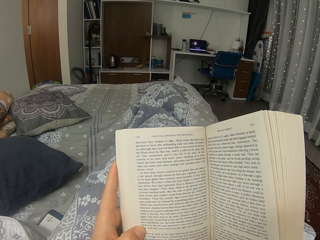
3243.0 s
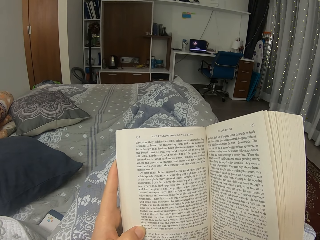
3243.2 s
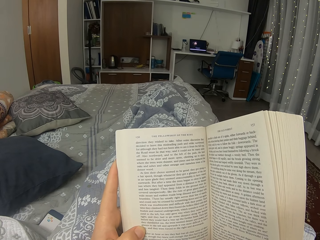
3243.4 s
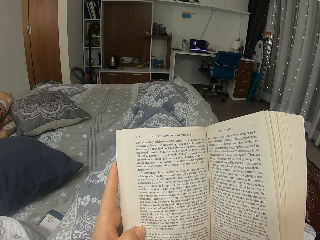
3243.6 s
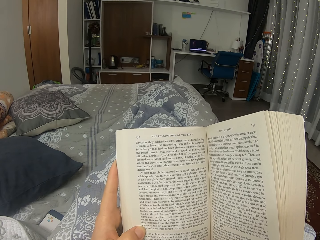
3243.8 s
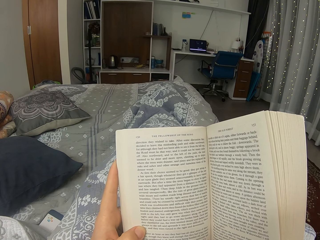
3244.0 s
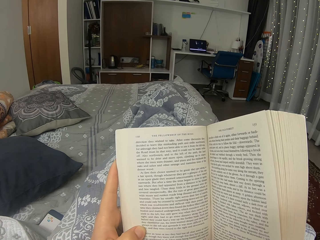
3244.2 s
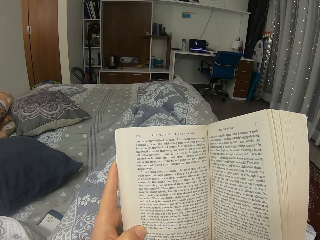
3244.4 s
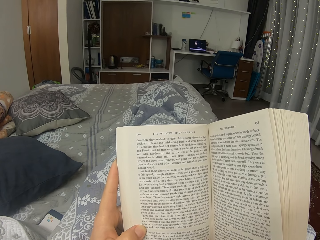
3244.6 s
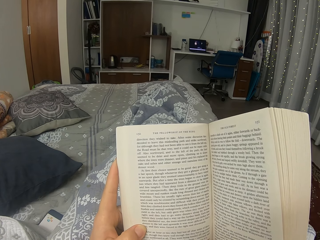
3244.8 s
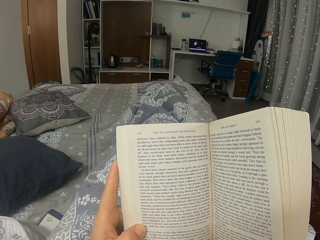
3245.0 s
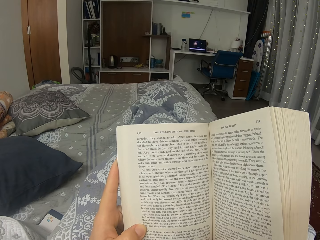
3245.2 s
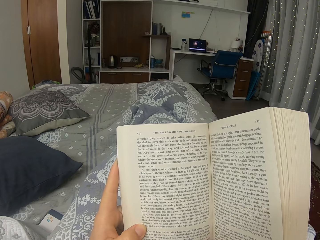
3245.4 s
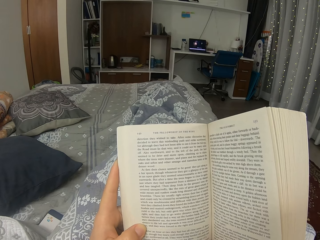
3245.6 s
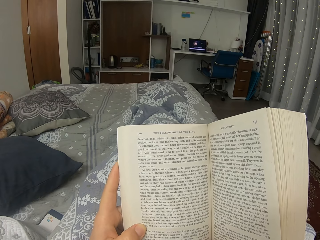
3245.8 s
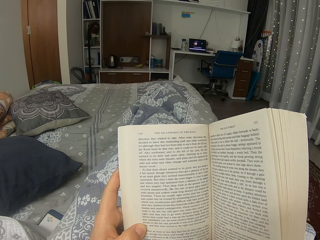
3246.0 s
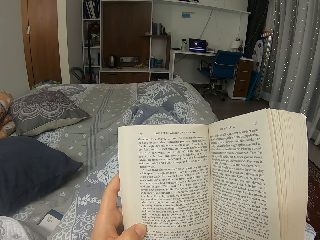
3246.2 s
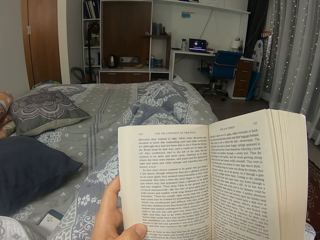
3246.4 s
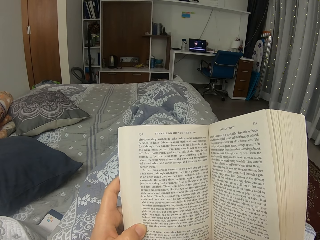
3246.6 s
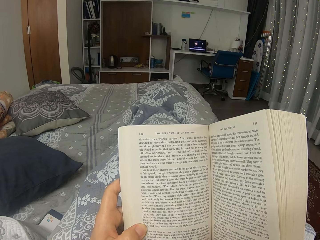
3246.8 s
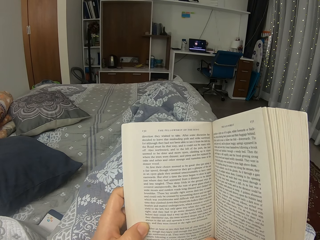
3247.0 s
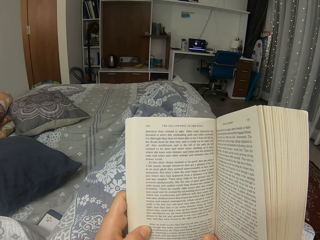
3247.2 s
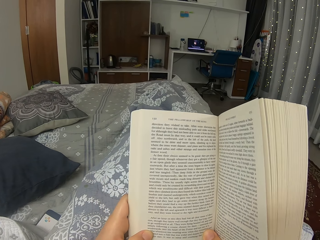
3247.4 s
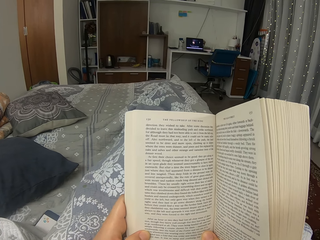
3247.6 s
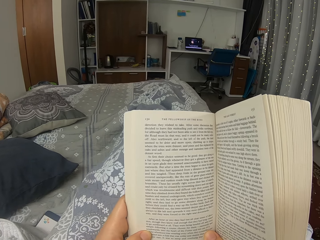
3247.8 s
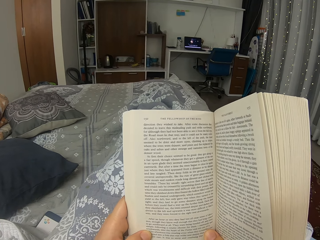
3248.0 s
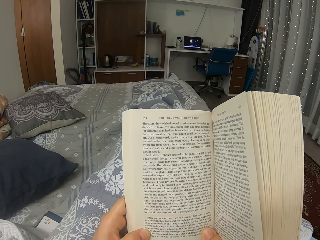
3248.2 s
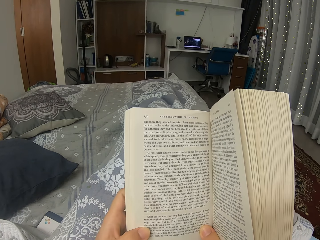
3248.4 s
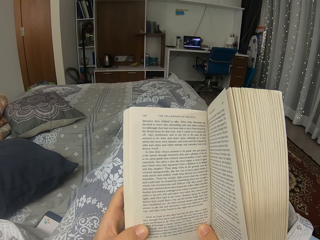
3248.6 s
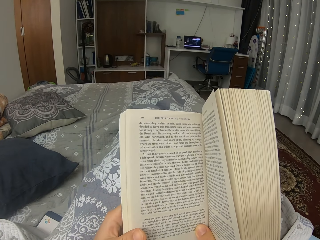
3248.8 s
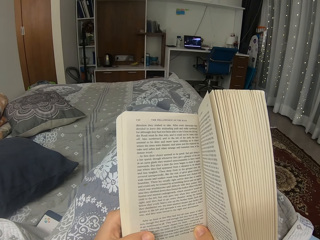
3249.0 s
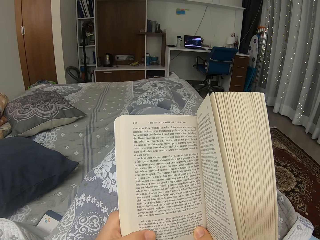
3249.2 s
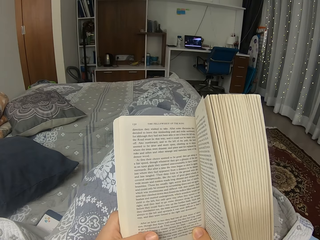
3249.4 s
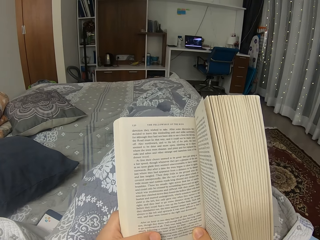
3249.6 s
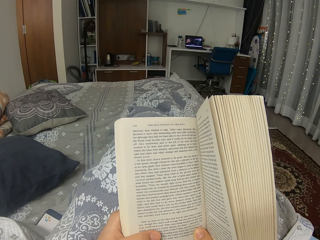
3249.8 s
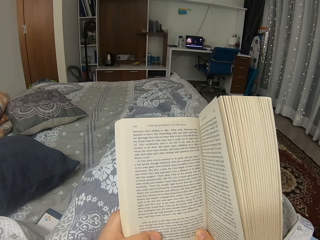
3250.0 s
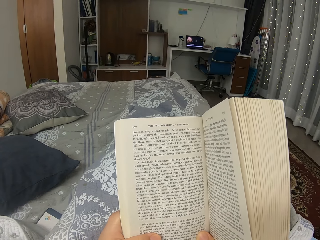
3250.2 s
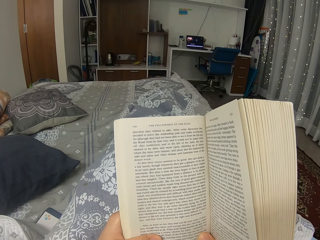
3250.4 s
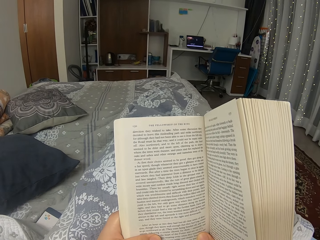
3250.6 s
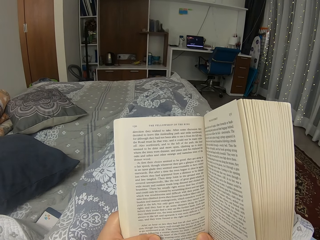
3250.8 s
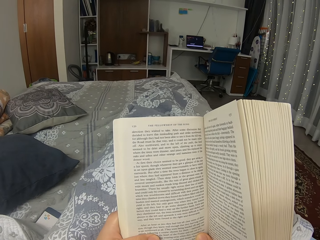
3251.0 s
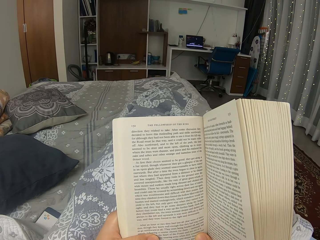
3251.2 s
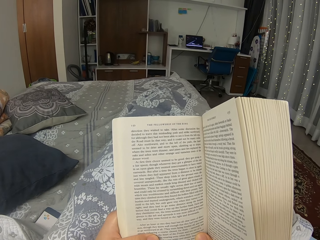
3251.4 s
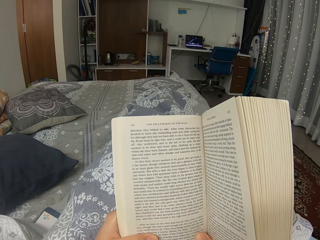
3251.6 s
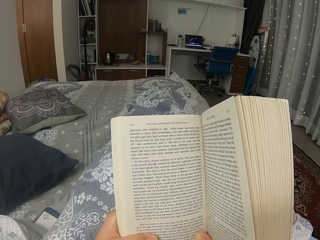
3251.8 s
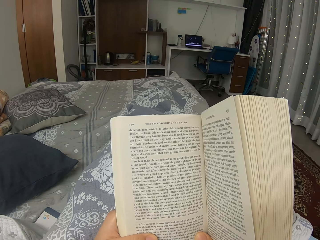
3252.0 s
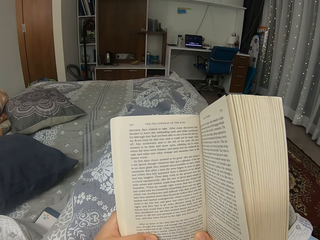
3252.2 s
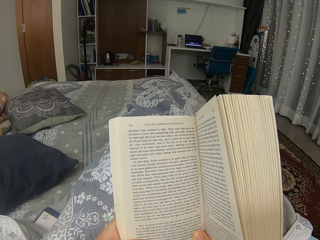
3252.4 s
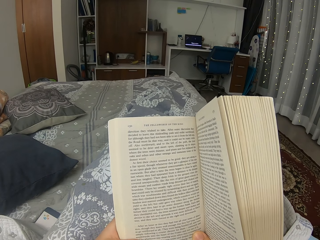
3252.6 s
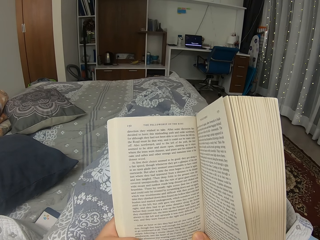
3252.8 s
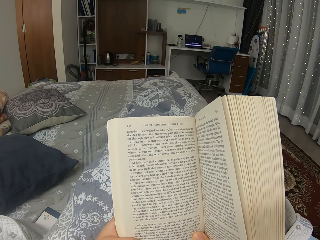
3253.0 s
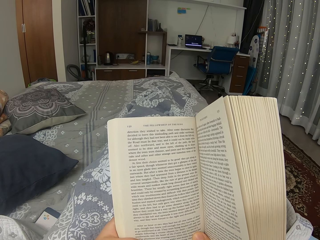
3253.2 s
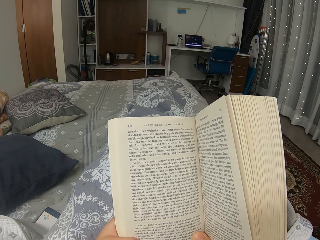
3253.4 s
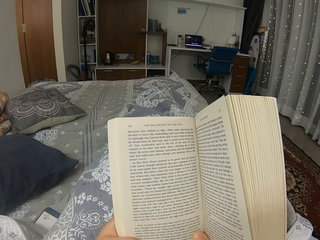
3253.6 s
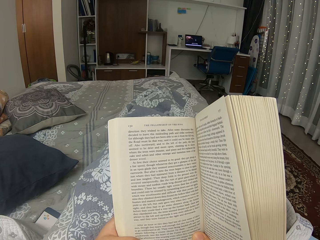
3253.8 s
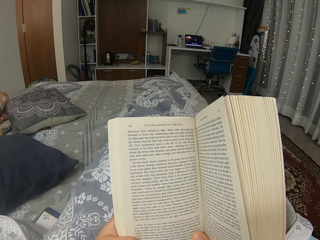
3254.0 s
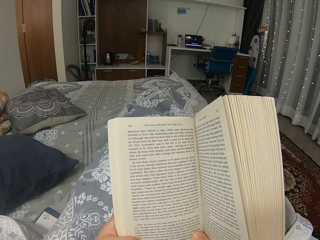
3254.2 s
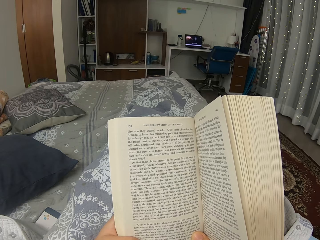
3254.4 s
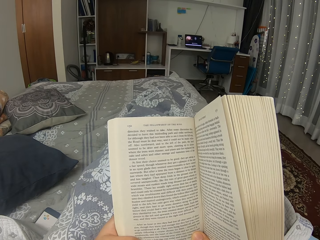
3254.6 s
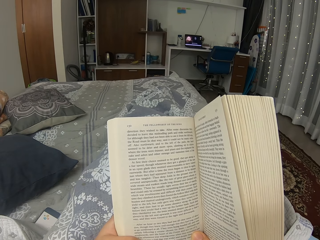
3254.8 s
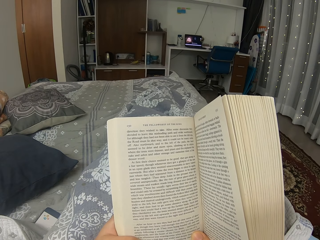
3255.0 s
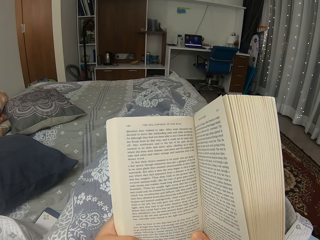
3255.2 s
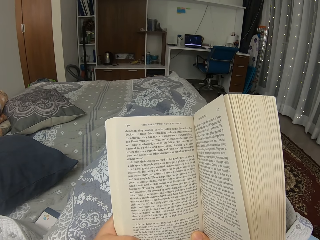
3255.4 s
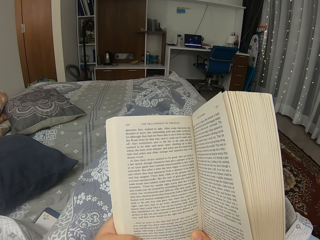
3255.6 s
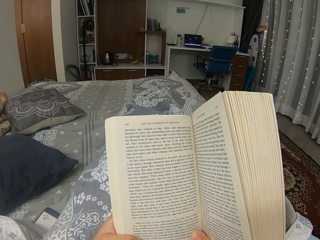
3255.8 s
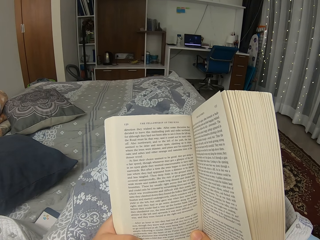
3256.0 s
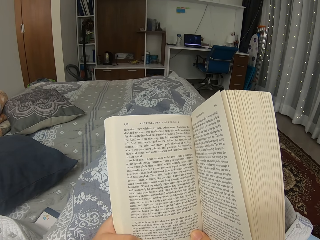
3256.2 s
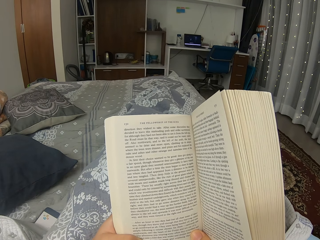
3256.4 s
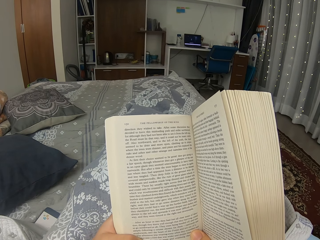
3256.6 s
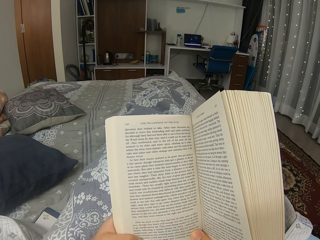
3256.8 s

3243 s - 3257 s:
The camera wearer moves the book. They read the book.

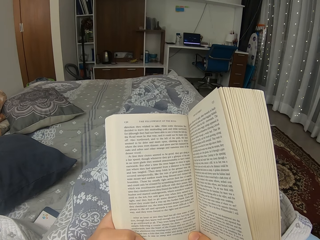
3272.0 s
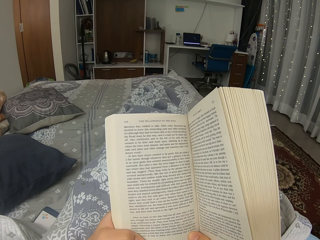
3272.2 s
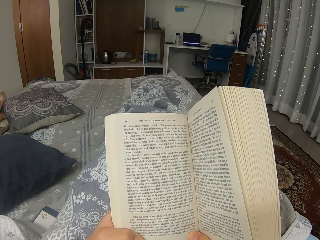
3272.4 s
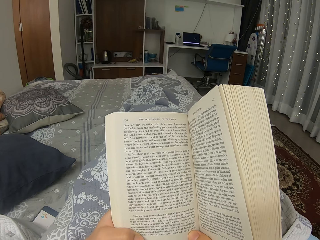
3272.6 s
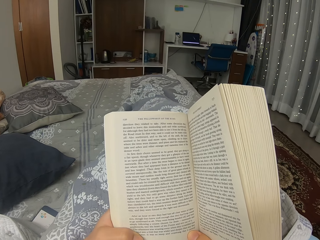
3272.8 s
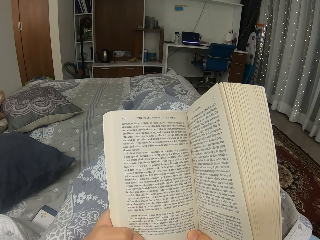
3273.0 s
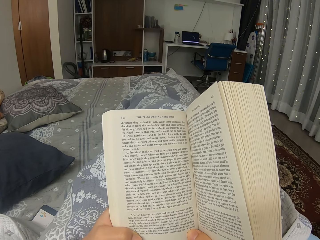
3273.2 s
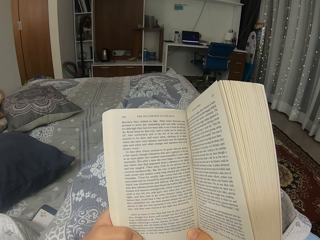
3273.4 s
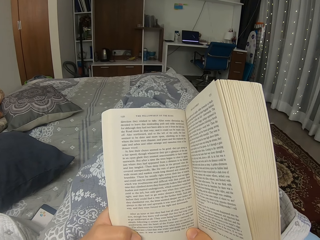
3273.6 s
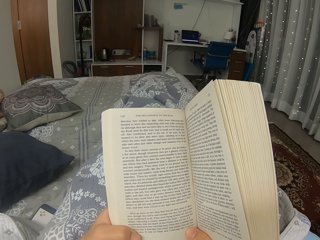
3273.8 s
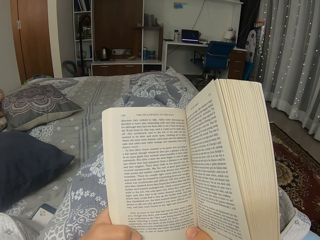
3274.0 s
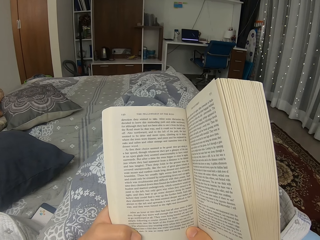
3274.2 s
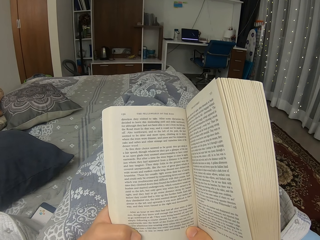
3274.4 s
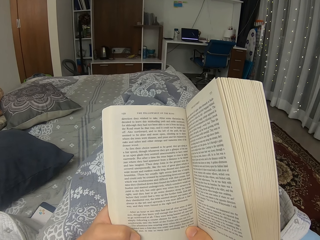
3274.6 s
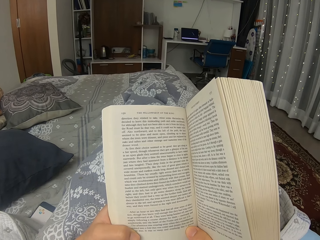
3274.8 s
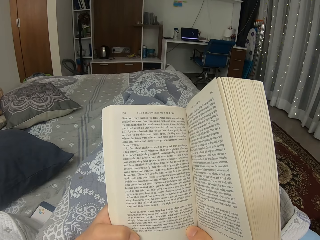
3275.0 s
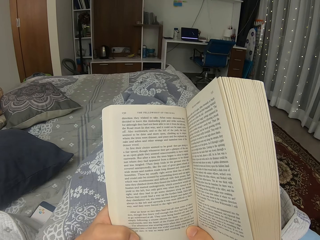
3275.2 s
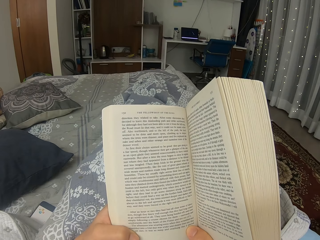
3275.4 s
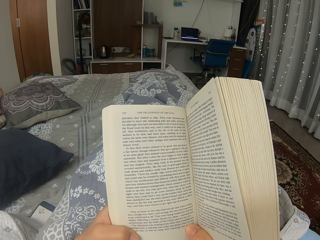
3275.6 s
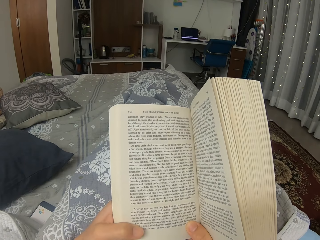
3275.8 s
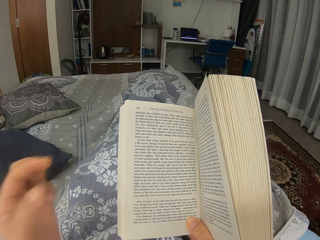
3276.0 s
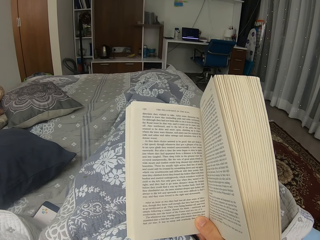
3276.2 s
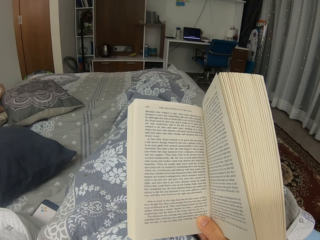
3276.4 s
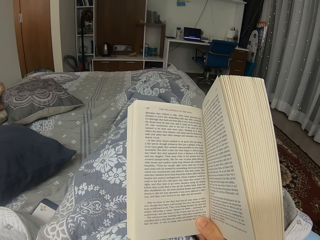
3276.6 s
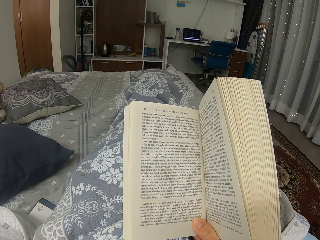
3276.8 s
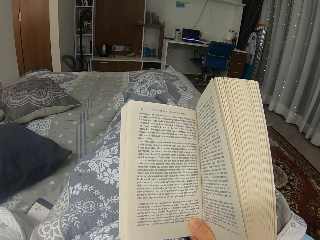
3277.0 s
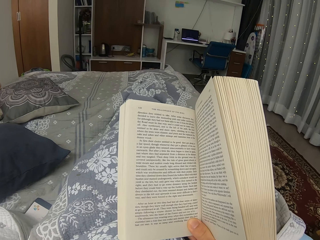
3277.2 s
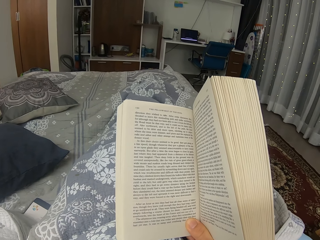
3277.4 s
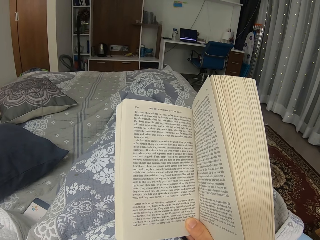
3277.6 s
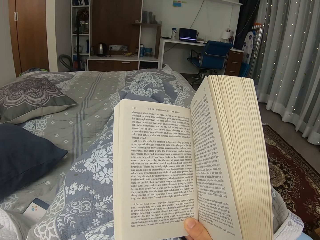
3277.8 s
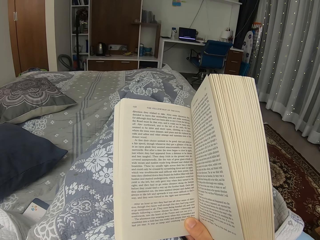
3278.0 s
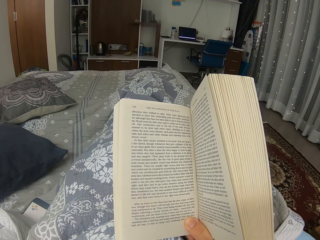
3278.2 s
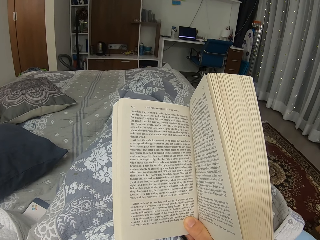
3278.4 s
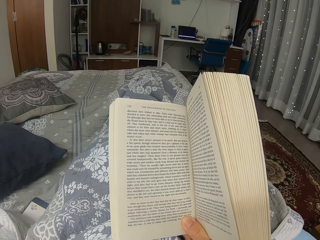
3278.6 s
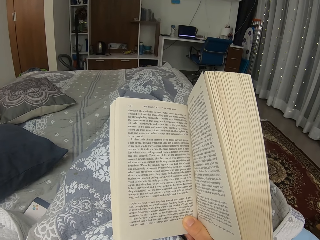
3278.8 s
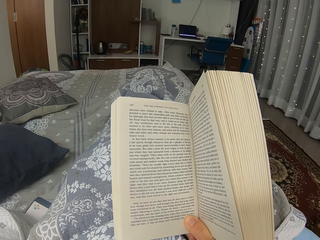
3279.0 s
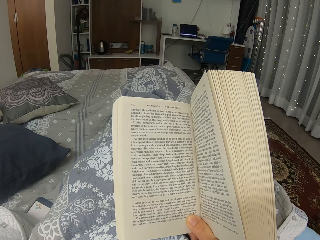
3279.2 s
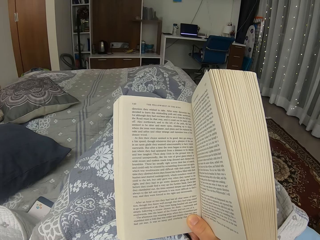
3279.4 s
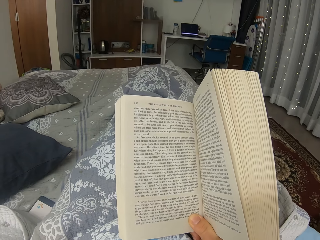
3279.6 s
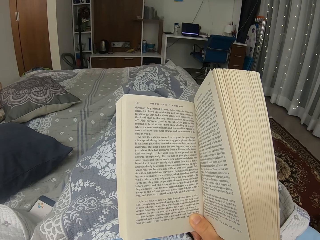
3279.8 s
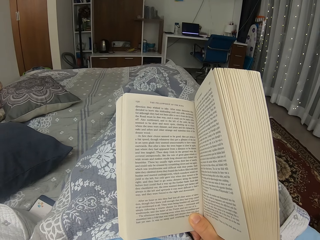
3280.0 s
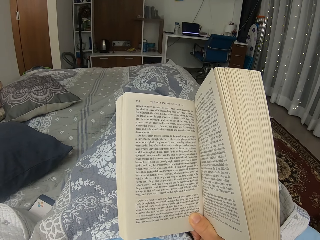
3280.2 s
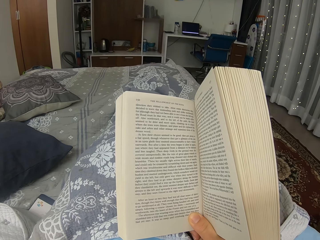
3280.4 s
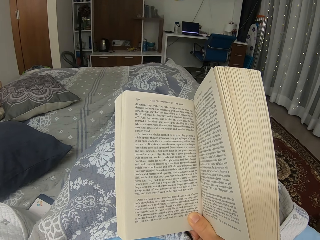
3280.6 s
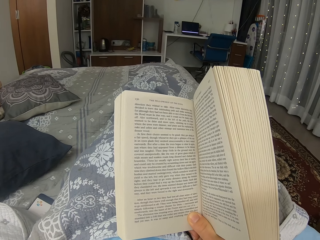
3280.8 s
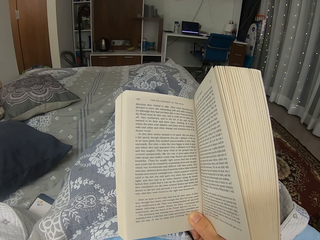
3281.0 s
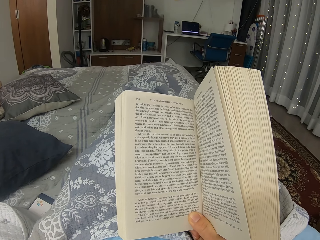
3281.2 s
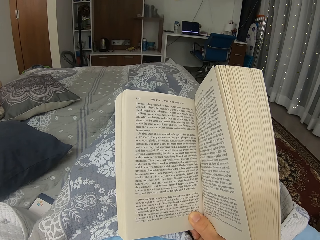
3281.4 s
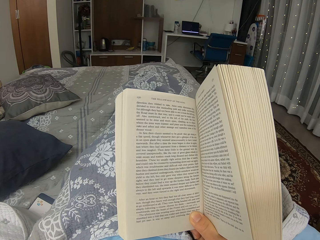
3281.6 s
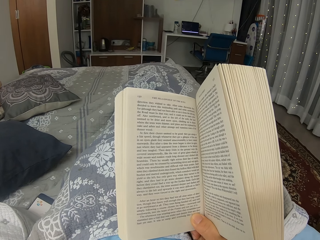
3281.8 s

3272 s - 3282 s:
The camera wearer moves the legs. They read a book. They move a hand and lift the hand. They read the book.
